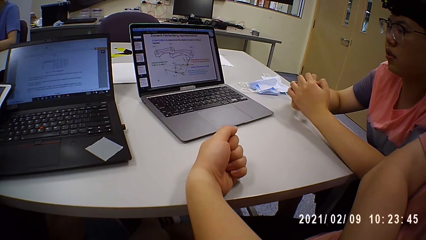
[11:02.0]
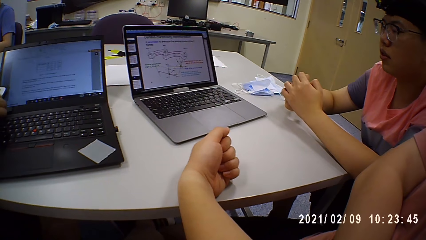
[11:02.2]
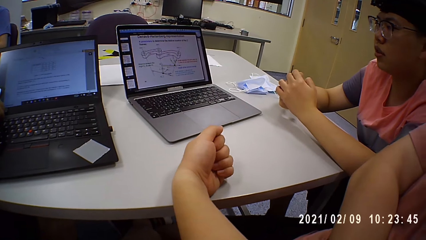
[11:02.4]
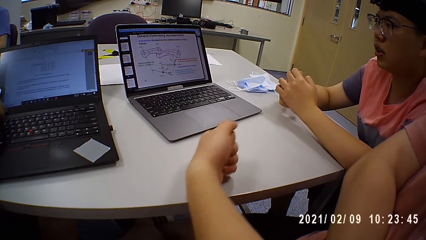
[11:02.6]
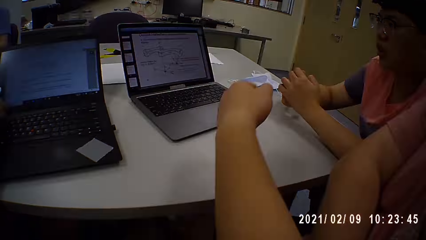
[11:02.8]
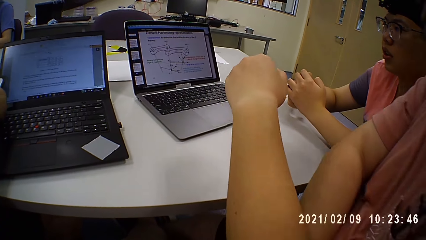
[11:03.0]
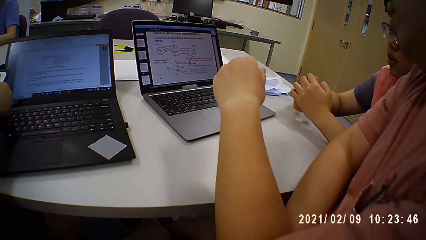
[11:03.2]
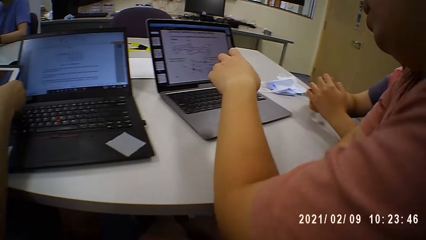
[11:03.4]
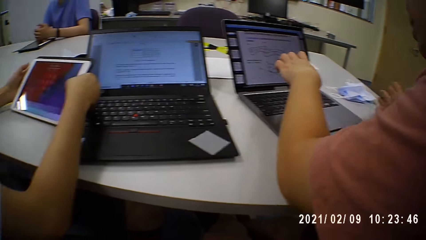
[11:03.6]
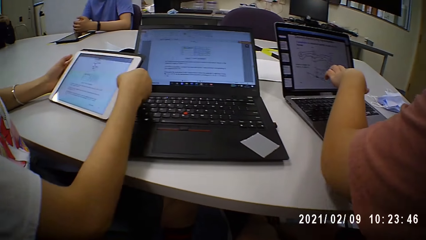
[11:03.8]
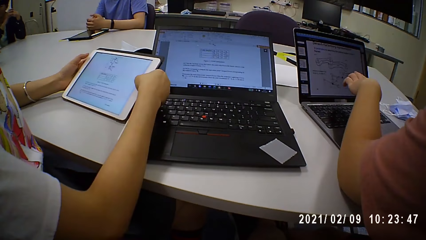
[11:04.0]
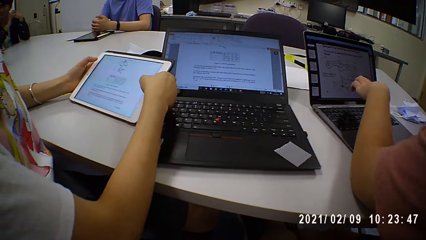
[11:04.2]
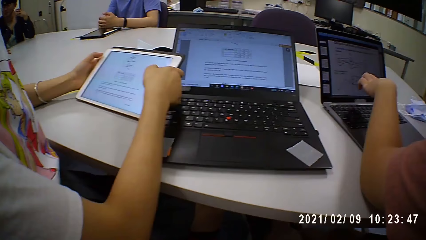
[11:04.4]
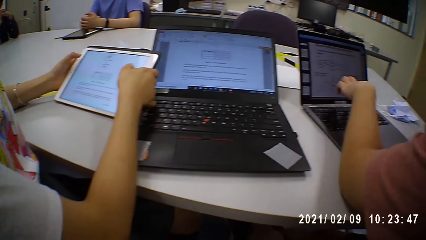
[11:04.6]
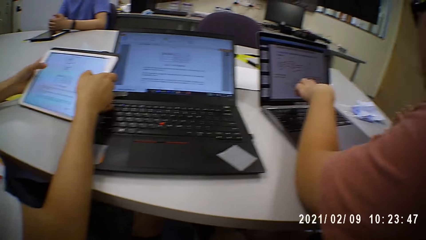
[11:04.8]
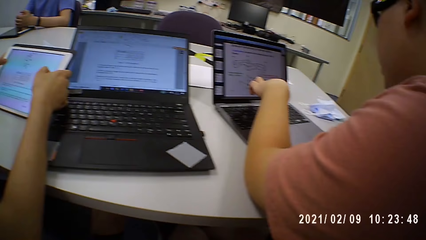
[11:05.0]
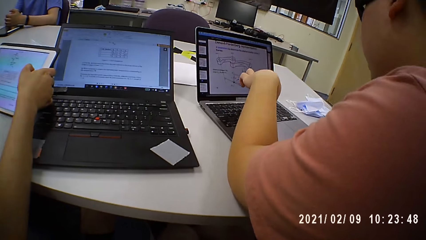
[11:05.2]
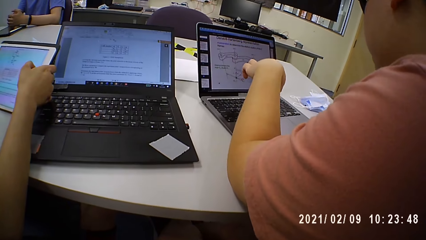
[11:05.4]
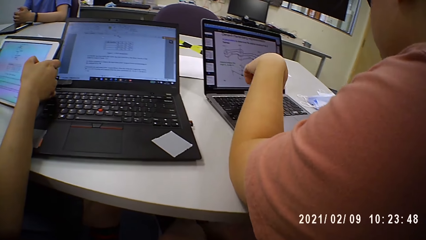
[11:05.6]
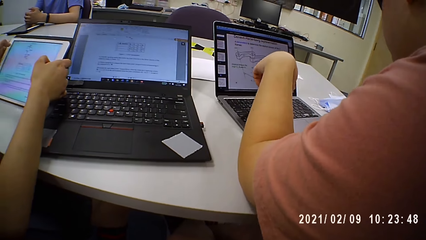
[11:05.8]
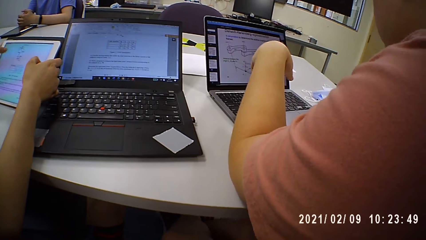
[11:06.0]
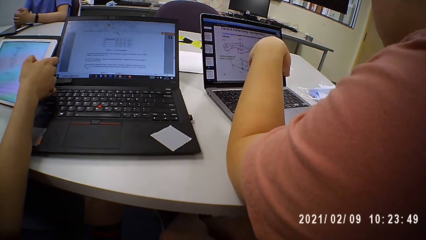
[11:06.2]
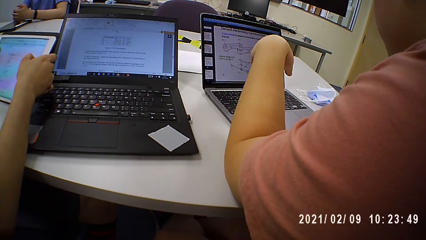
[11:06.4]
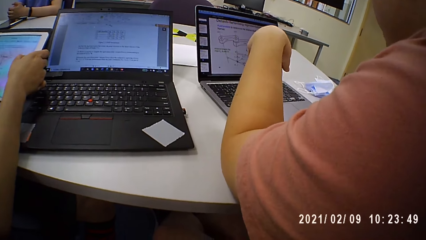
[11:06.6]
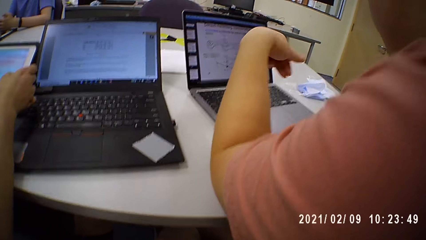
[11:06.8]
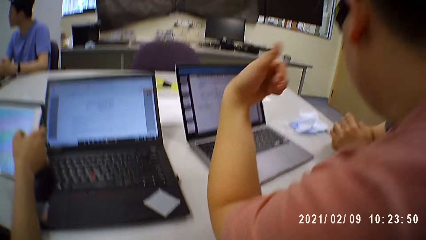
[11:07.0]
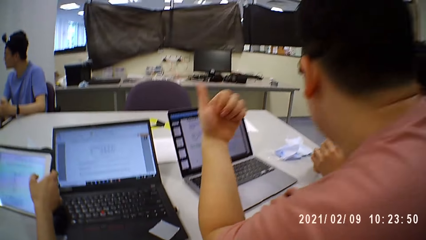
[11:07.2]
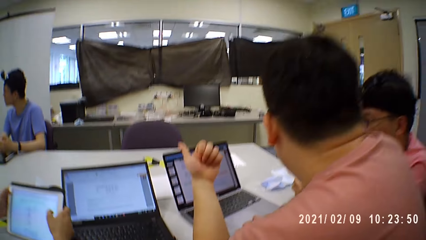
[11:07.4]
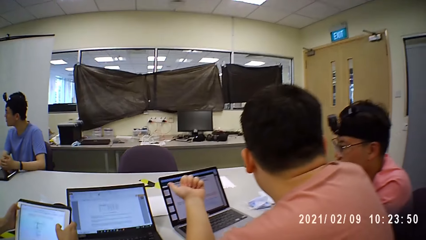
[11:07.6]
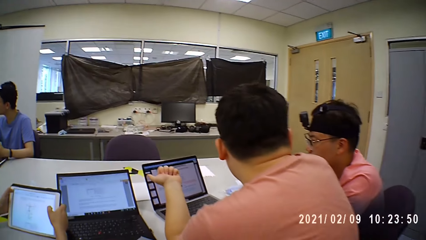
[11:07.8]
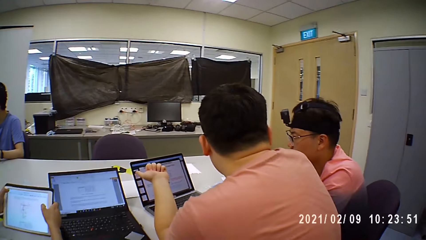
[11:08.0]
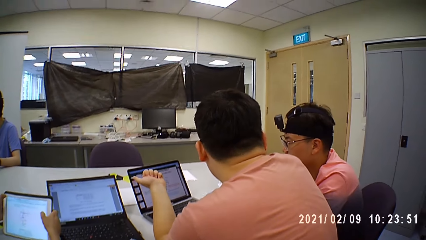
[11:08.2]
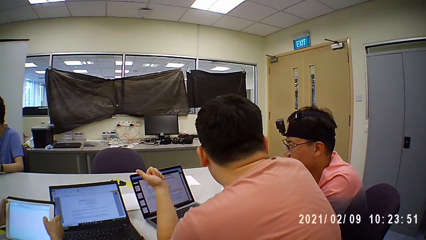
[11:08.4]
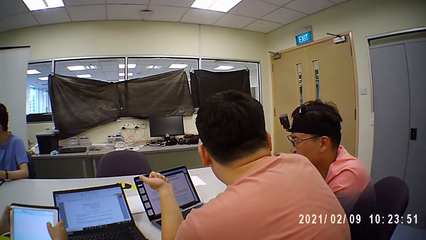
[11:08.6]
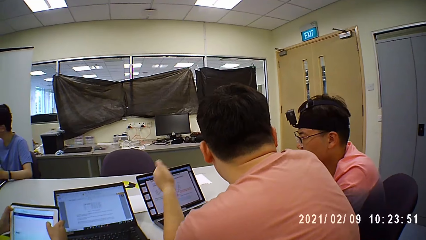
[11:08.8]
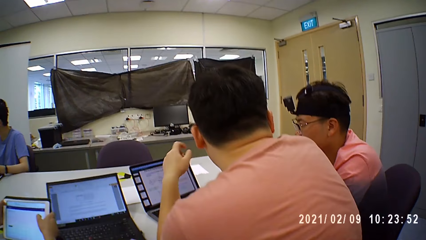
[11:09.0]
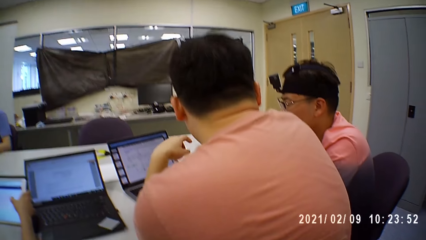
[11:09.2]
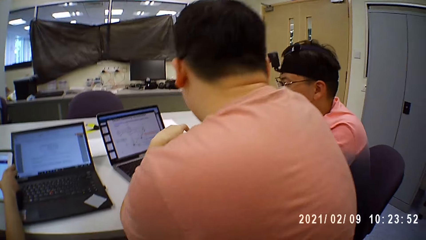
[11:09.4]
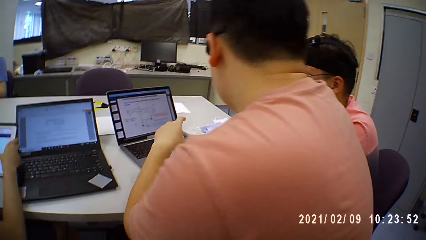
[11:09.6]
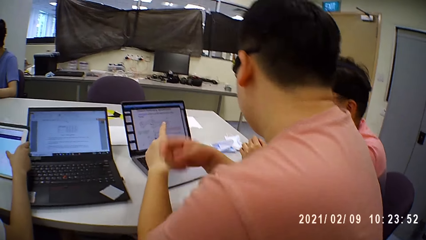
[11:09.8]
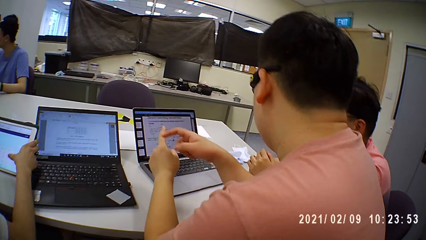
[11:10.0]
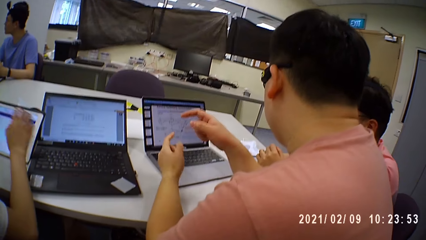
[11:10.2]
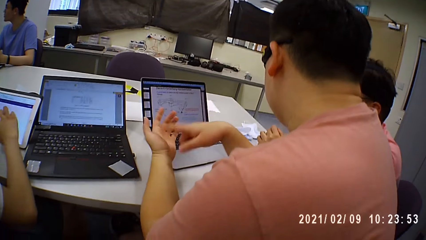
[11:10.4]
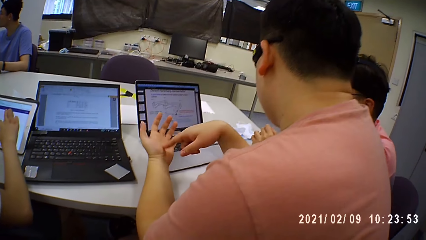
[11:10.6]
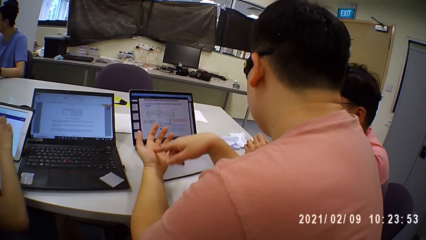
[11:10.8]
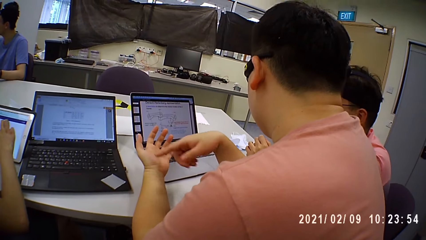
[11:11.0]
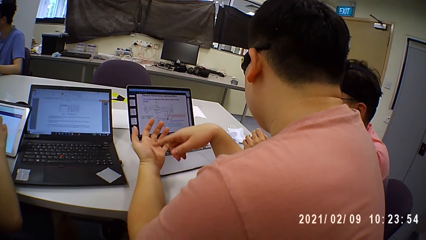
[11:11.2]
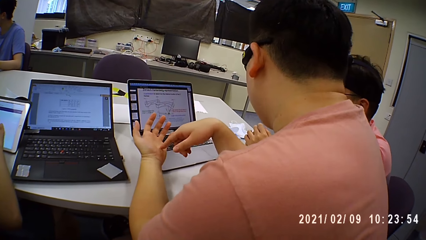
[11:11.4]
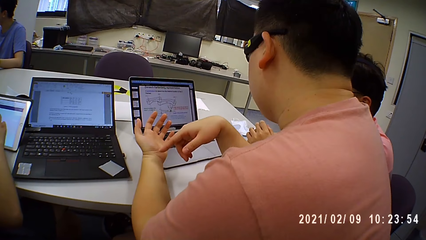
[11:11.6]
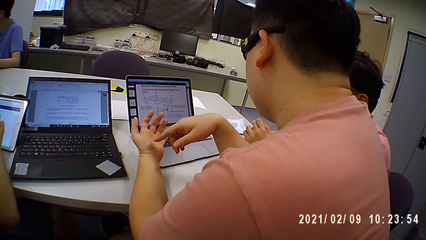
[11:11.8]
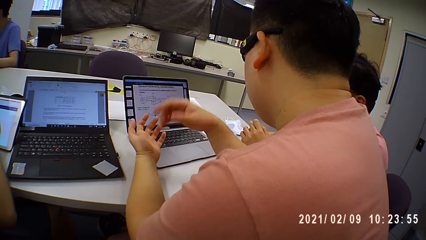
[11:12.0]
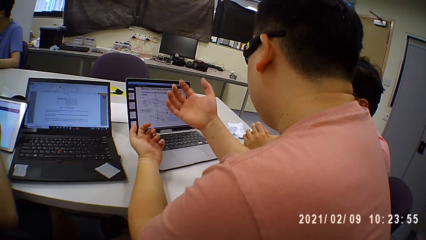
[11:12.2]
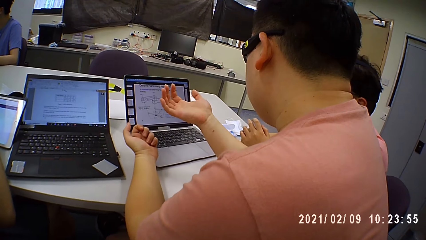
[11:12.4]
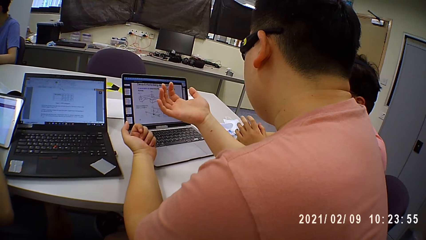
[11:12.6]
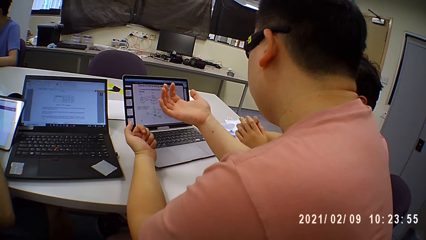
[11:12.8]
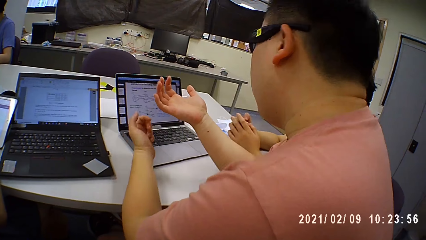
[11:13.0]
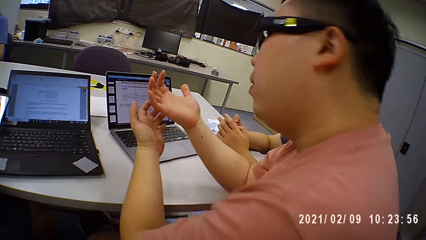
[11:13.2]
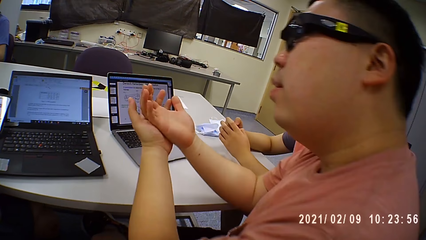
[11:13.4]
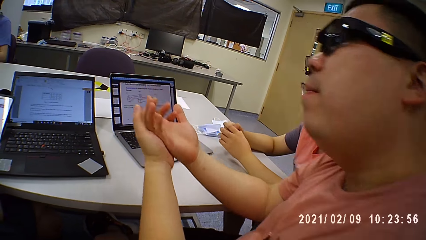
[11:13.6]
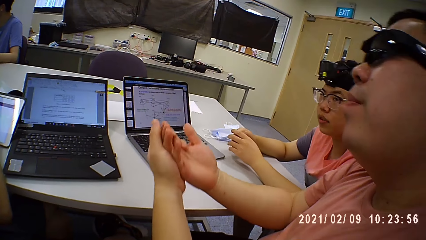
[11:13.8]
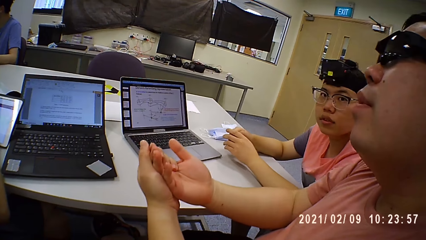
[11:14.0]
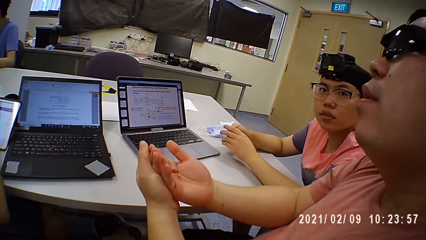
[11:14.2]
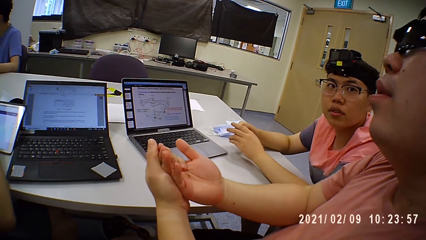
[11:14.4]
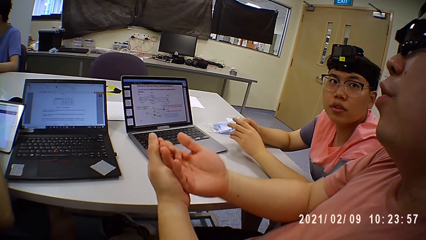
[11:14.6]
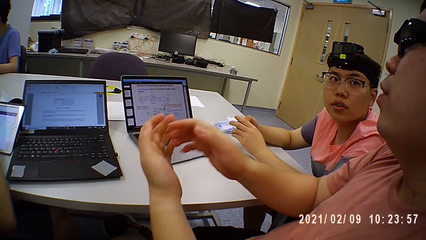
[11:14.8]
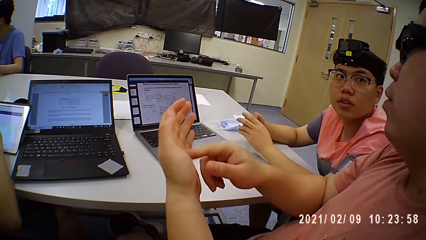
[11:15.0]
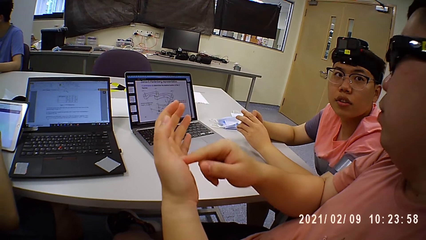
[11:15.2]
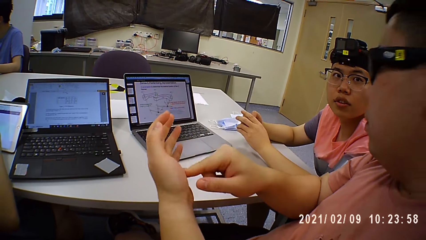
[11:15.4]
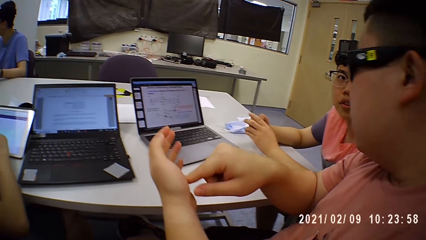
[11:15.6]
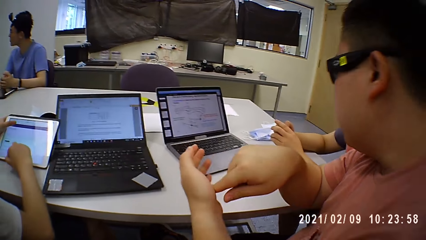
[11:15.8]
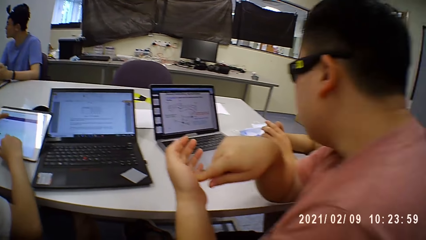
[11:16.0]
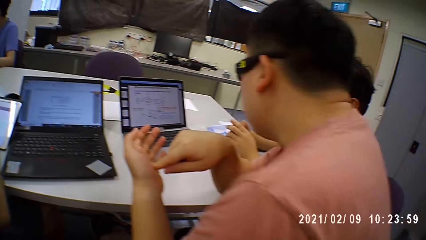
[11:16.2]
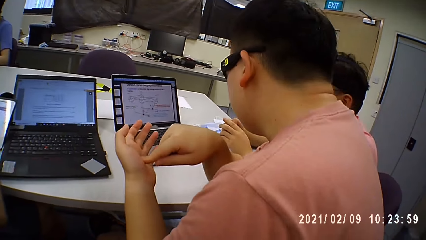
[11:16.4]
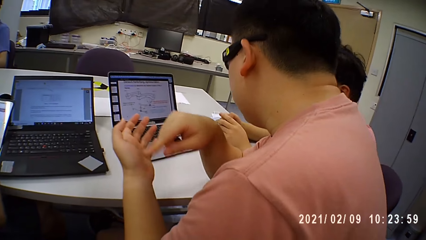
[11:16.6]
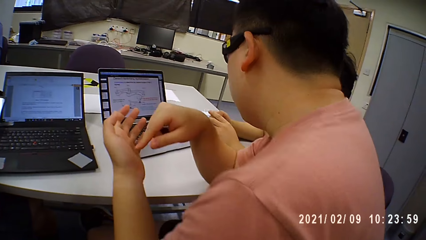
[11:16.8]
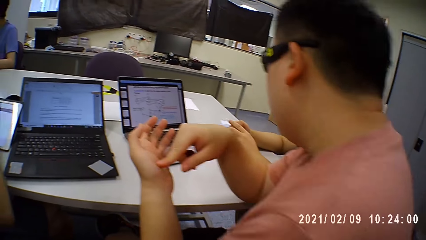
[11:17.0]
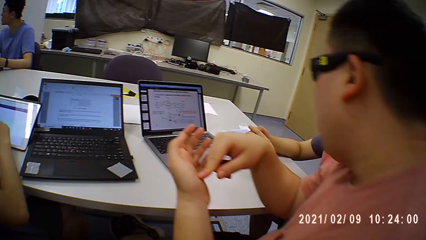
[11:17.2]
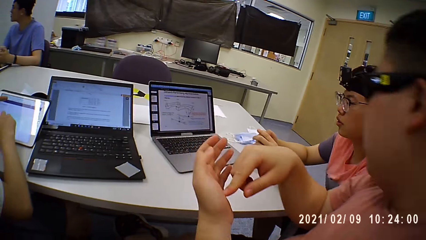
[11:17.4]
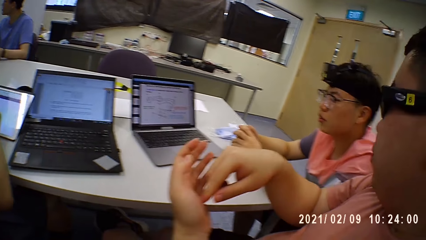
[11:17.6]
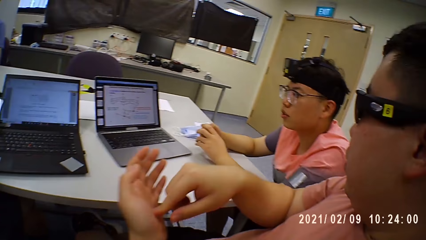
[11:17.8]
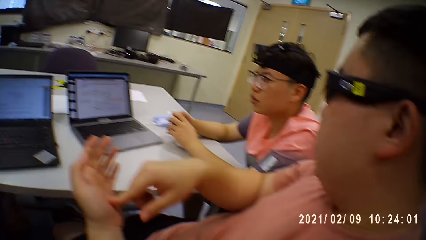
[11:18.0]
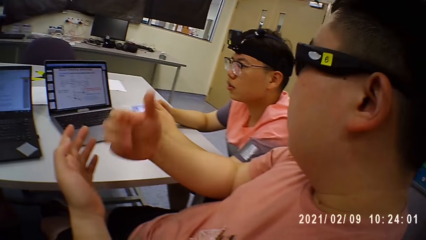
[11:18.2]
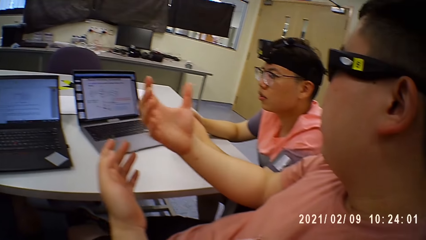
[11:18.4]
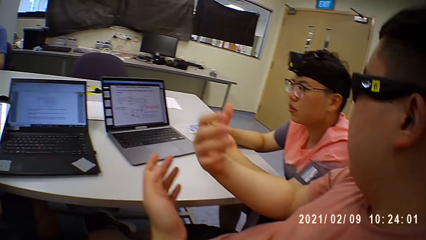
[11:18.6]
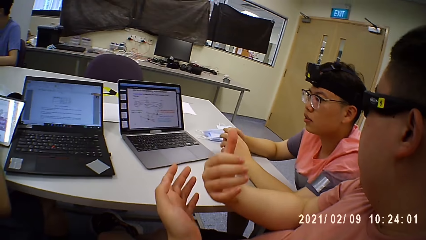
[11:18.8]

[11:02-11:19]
The camera wearer looks around a room. A woman operates a tablet on the table with both hands. A man operates a laptop. The man interacts with another man. The first man gesticulates with his hands. The first man interacts with the other man. The camera wearer looks around the room. The first man interacts with the other man.
